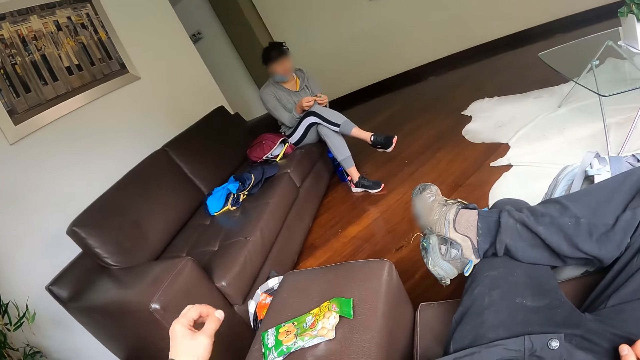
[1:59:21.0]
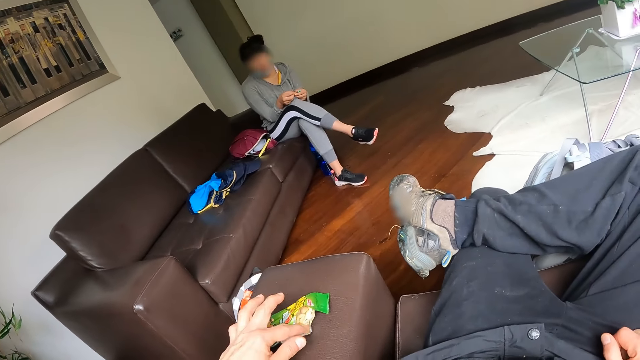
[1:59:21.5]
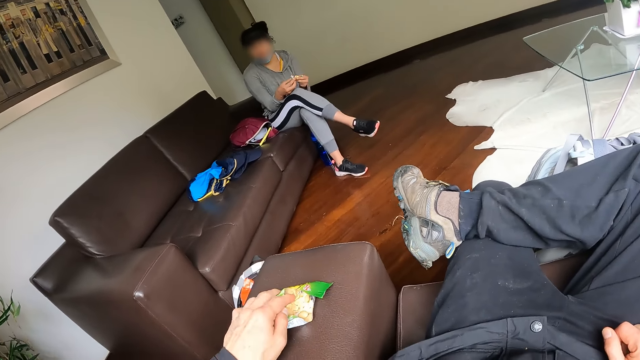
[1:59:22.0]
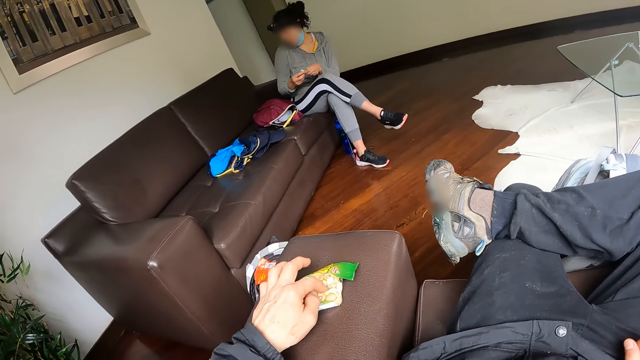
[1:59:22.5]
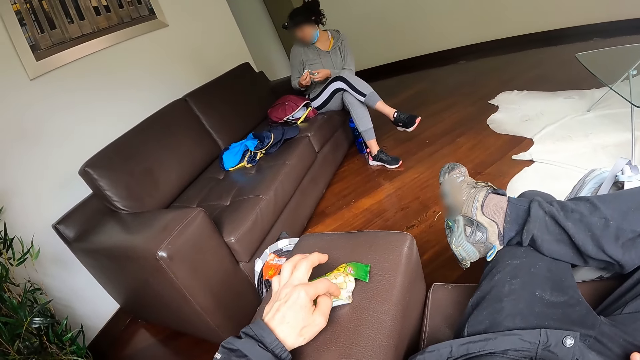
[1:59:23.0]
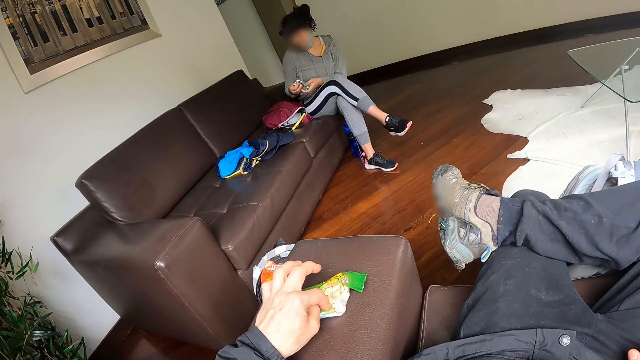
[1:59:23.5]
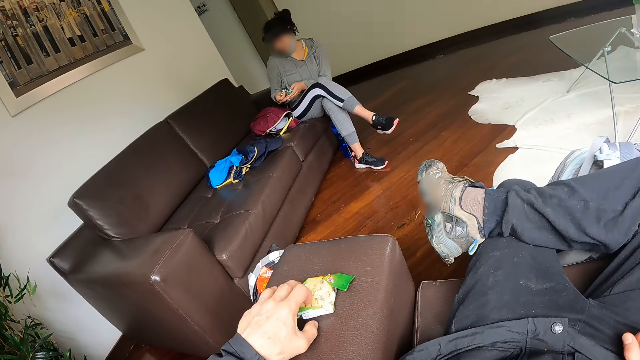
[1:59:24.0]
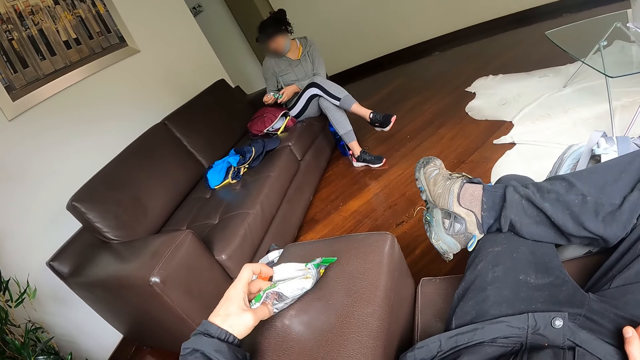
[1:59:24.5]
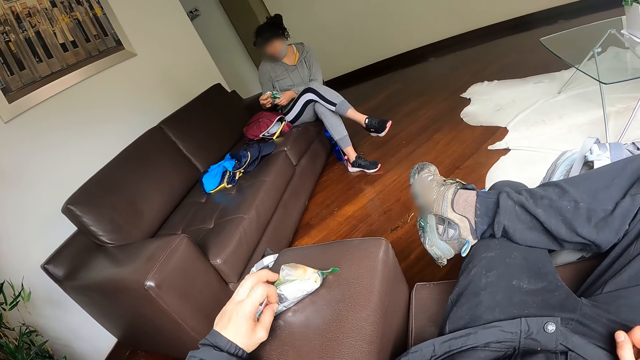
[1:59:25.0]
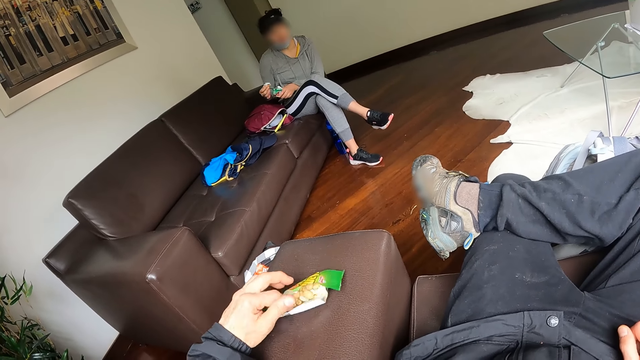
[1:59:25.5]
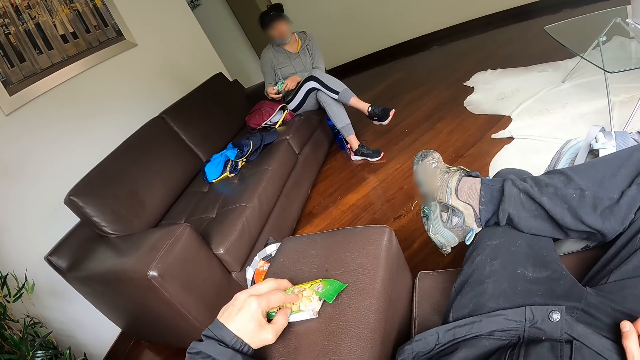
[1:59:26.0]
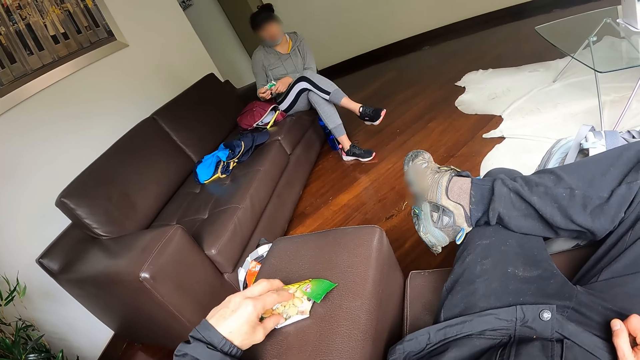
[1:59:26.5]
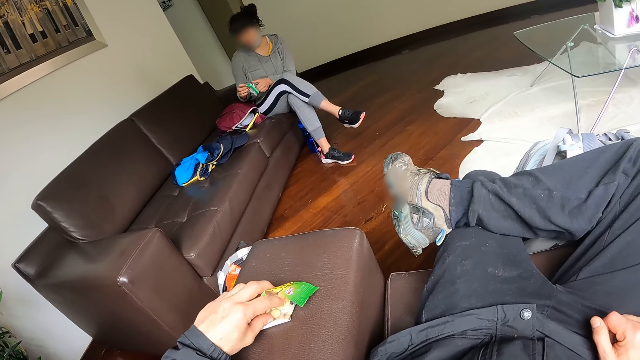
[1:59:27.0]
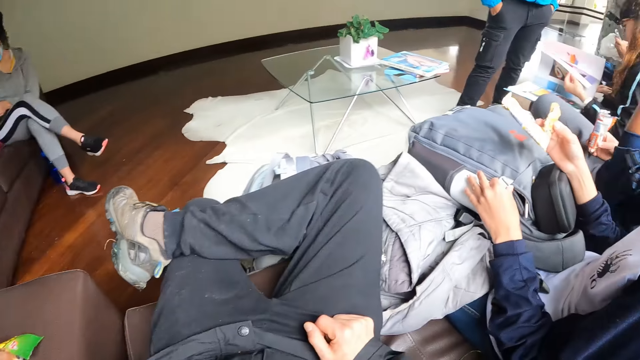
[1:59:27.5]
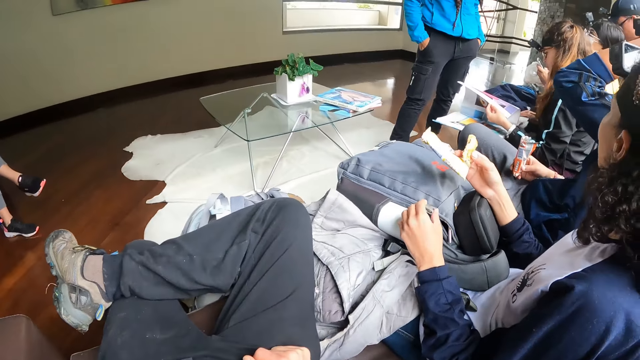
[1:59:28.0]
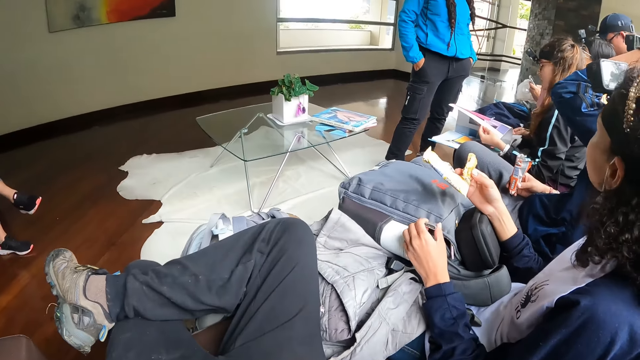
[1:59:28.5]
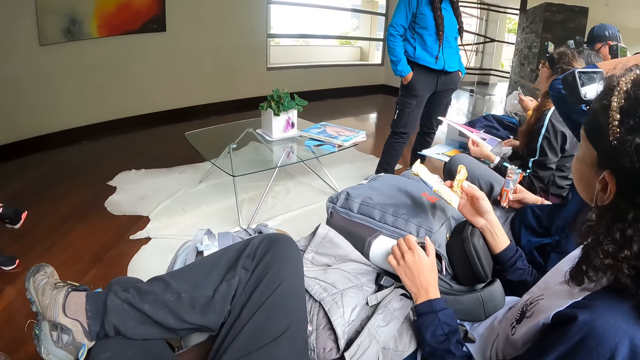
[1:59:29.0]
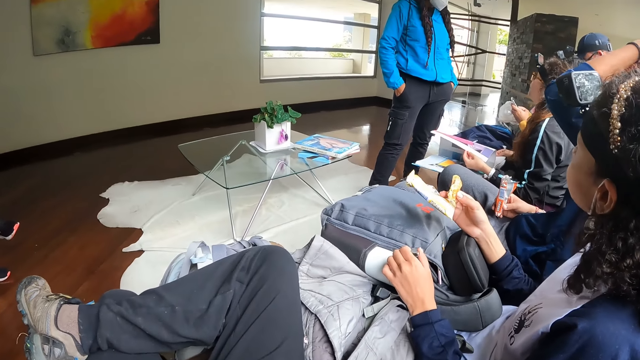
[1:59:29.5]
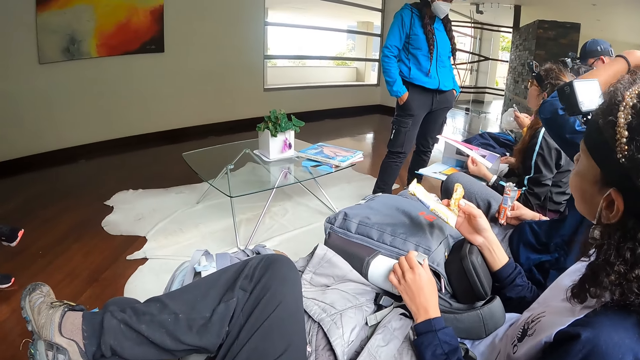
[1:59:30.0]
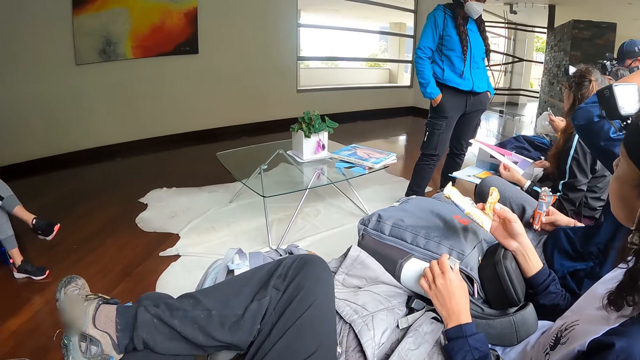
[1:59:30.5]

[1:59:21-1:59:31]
The camera wearer takes a snack from the pack with his left hand. He talks to a person. He continues to eat. The woman flips pages in the book with her left hand. The person talks to the camera wearer while eating. The camera wearer looks at another person.

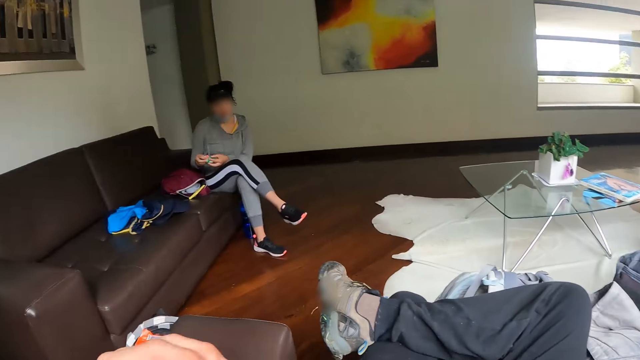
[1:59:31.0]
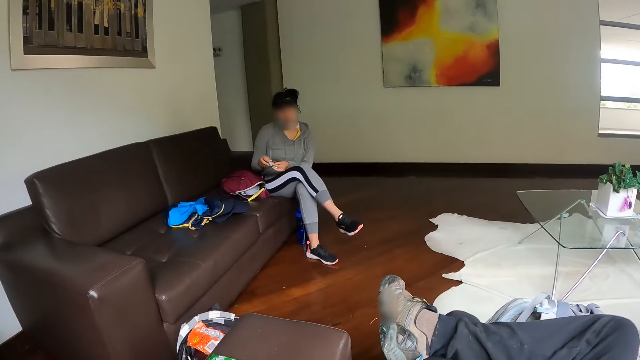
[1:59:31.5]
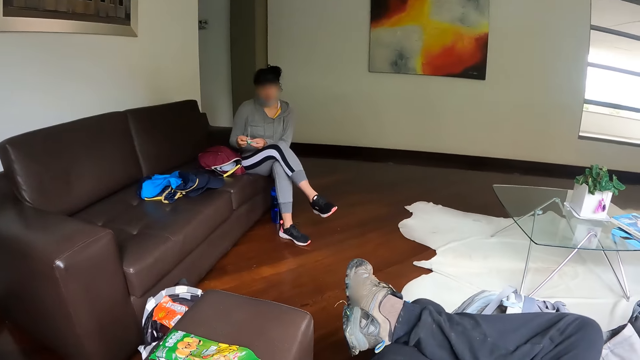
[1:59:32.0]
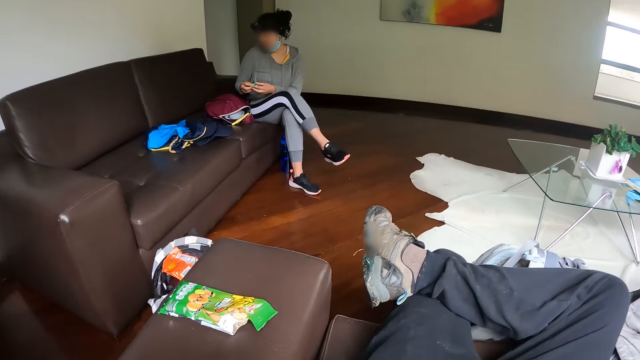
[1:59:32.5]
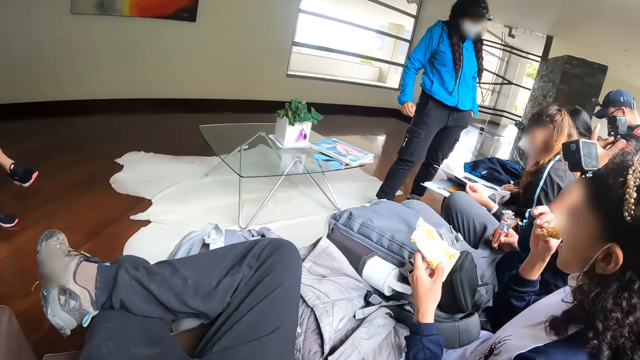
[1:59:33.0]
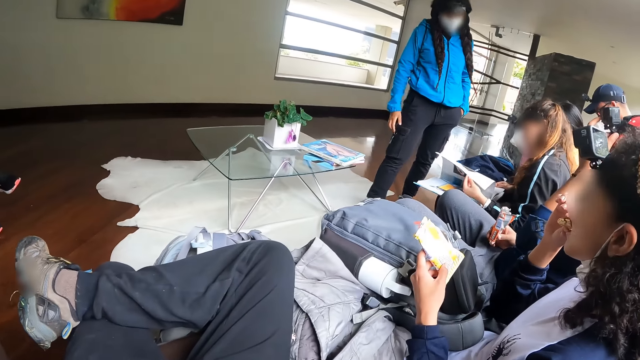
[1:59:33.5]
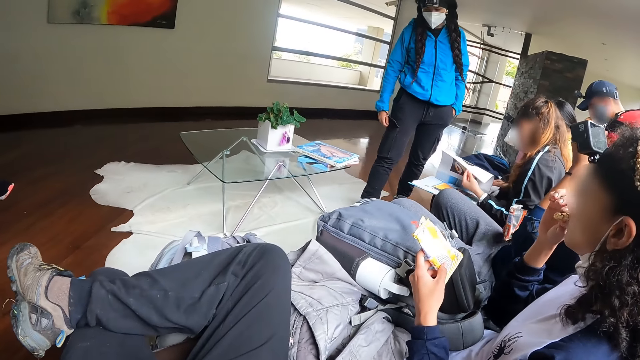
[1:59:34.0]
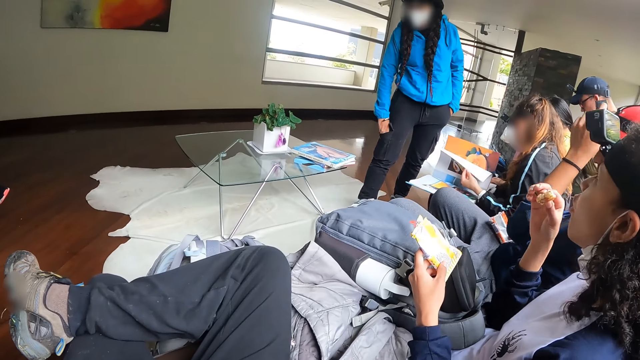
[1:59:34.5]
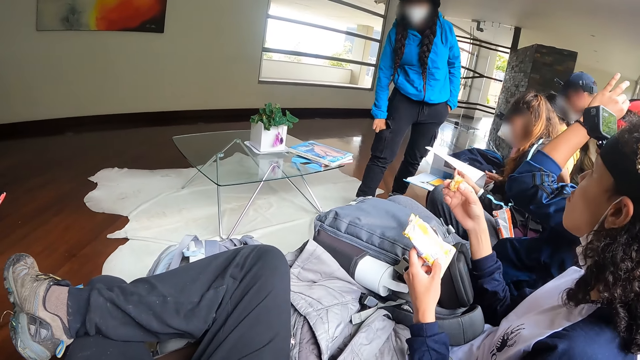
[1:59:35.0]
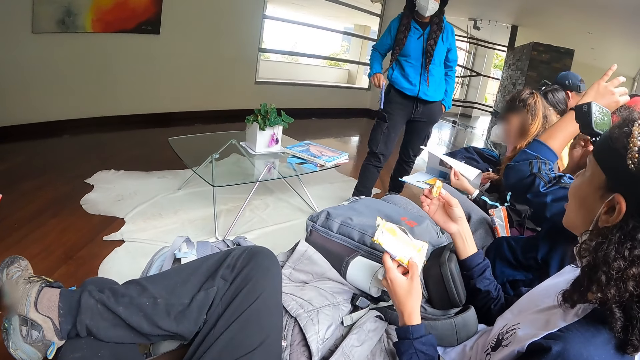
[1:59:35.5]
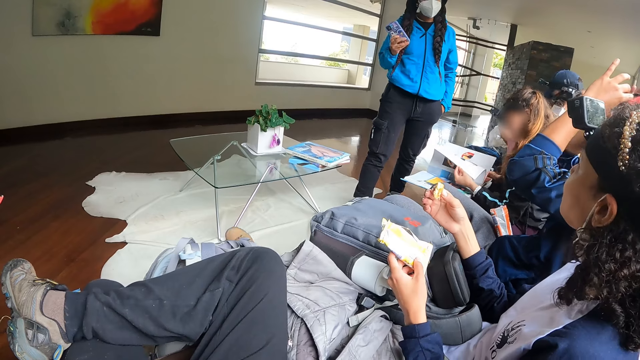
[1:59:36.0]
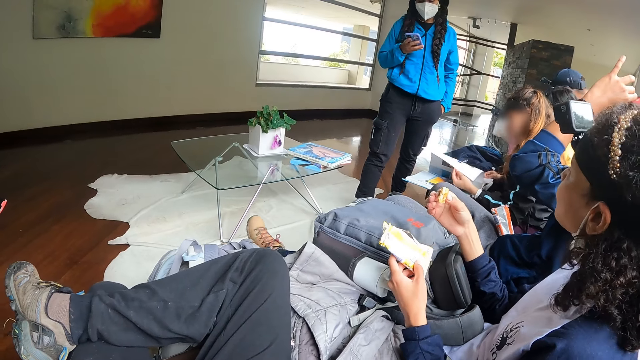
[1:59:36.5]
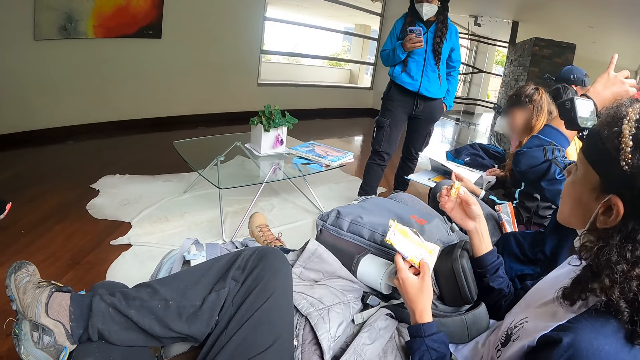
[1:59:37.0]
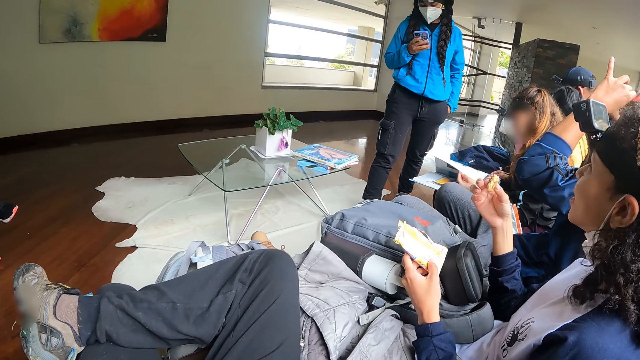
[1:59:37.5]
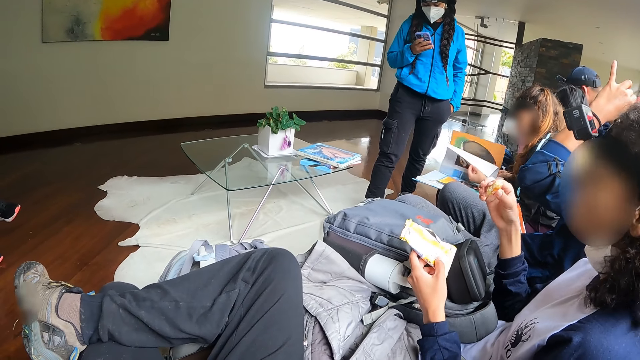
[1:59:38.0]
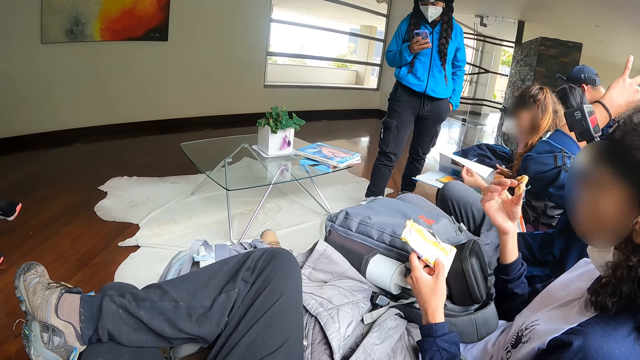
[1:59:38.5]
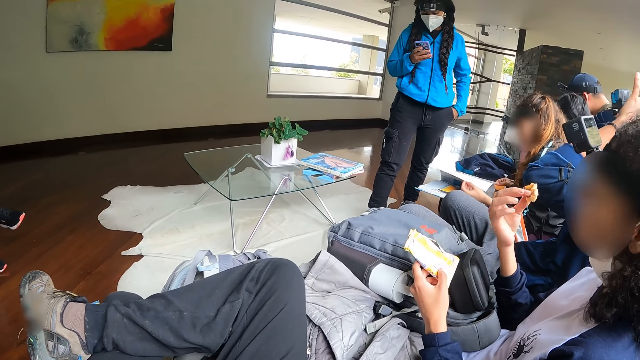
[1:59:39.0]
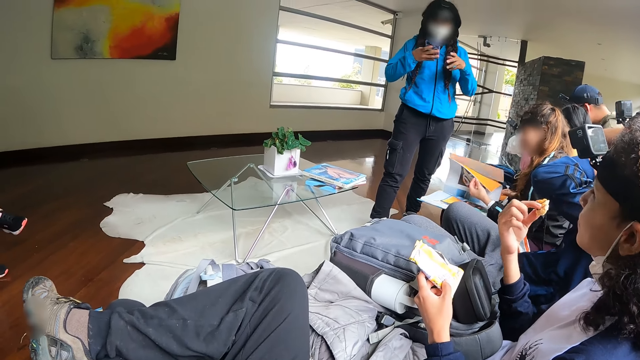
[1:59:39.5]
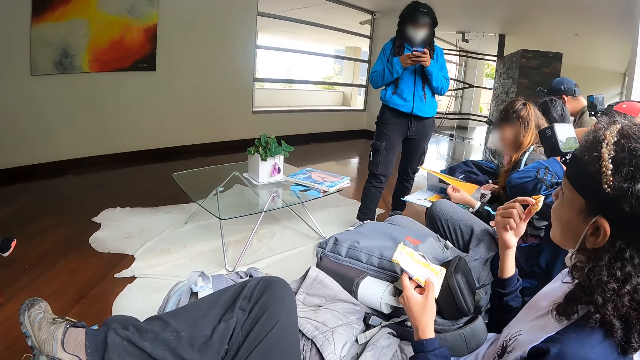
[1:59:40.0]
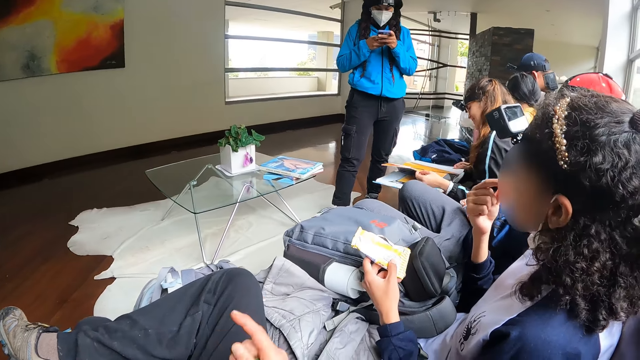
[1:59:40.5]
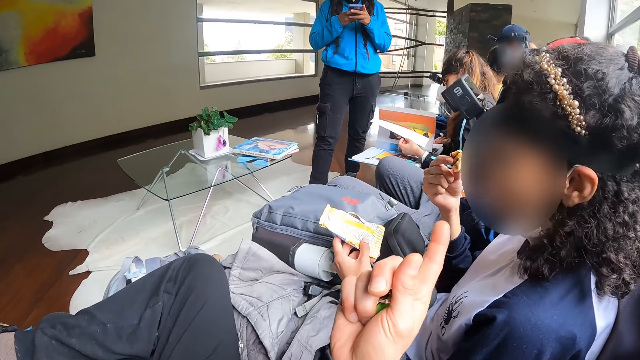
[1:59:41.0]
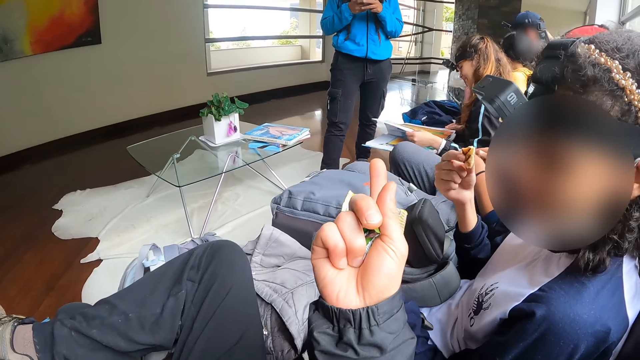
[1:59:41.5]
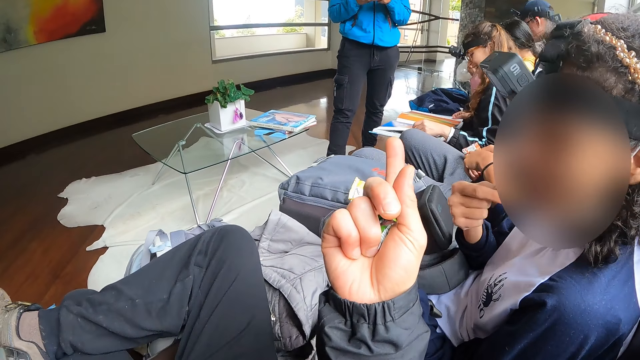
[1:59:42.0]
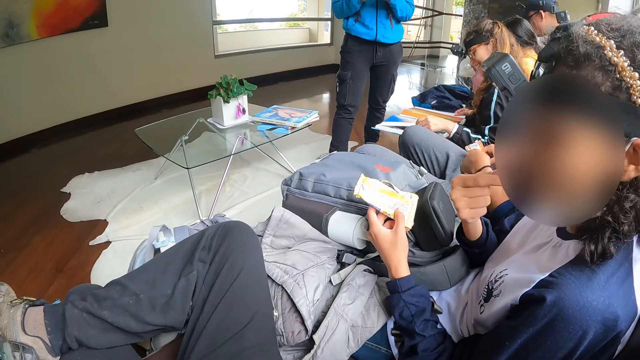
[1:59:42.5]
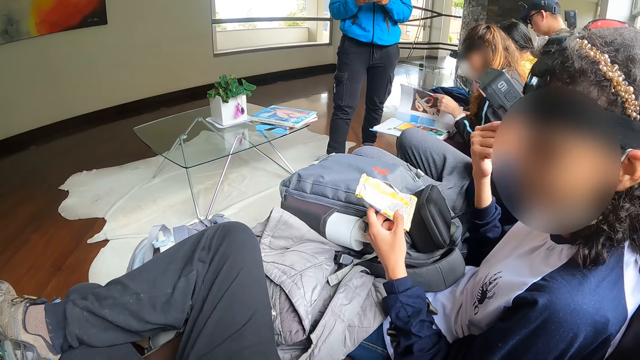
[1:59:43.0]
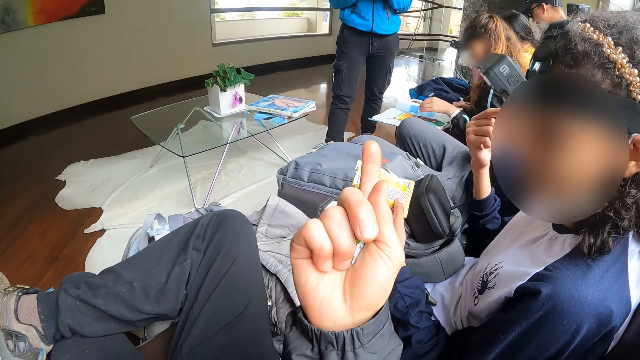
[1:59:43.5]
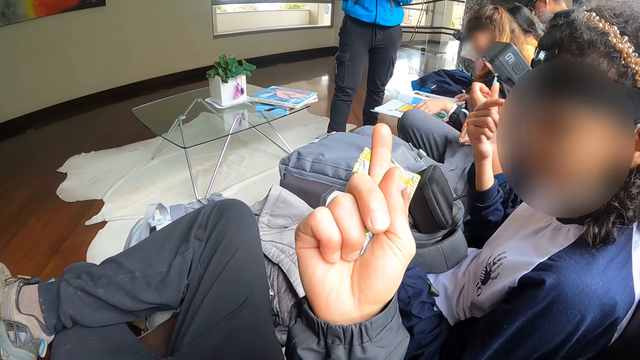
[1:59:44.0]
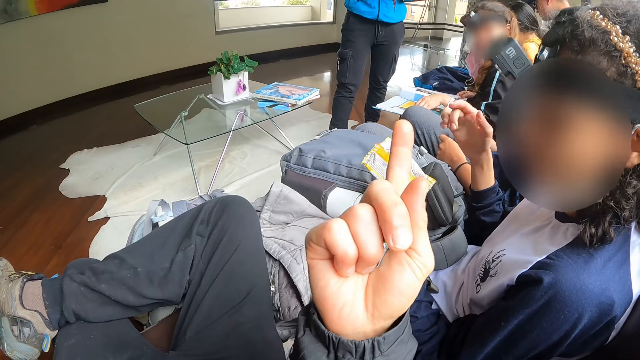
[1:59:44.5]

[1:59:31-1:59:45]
The camera wearer continues to talk to a person. The woman eats a snack with her right hand. The camera wearer looks around. Another woman takes the phone from the pocket with her right hand. The other woman operates the phone with her right hand, takes her left hand out of a pocket on her pants, and operates the phone with both hands. The camera wearer interacts with the first woman. They talk to another person while pointing a finger at a third person. The first woman interacts with the camera wearer.
